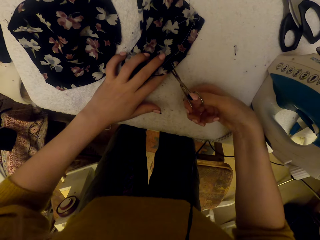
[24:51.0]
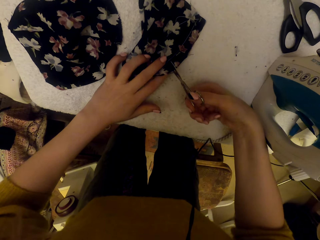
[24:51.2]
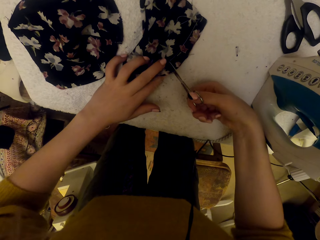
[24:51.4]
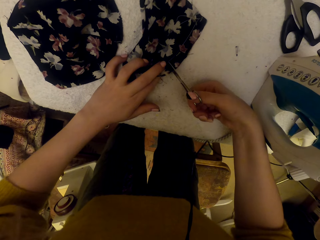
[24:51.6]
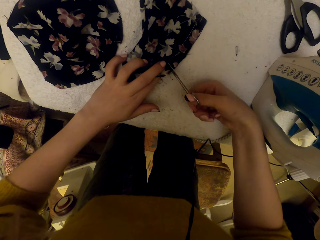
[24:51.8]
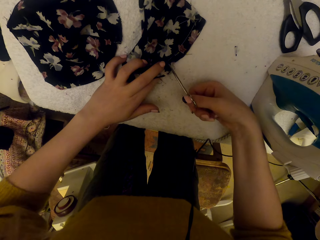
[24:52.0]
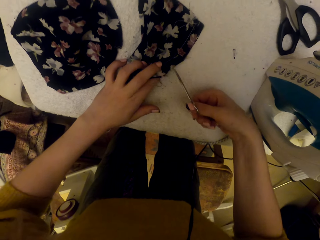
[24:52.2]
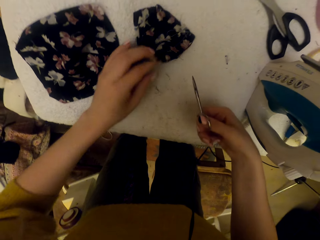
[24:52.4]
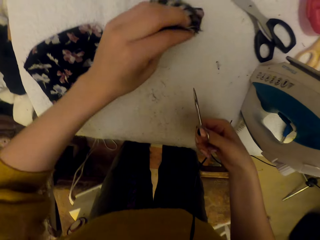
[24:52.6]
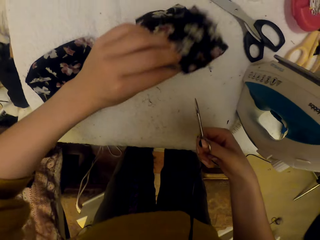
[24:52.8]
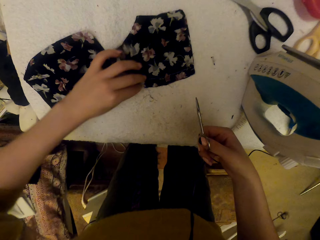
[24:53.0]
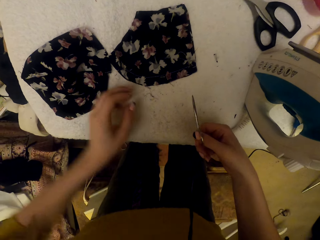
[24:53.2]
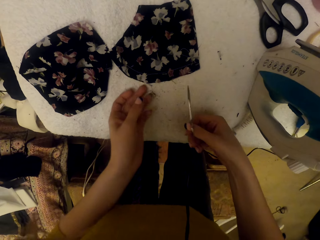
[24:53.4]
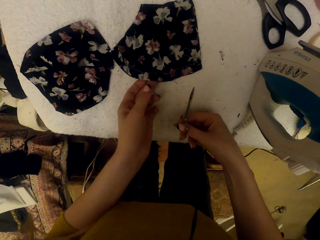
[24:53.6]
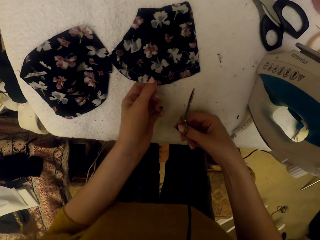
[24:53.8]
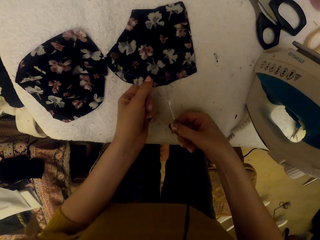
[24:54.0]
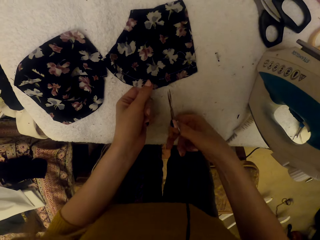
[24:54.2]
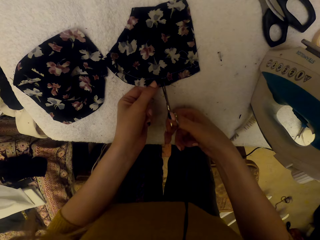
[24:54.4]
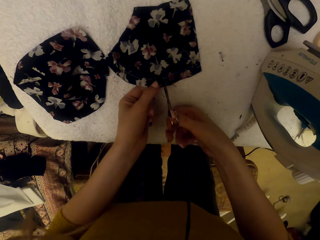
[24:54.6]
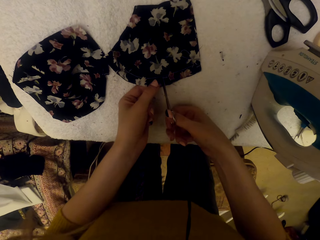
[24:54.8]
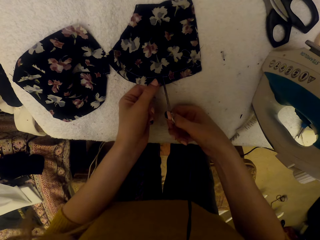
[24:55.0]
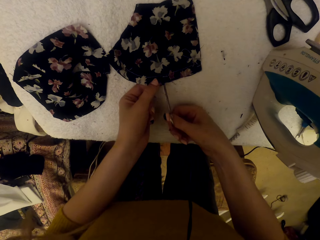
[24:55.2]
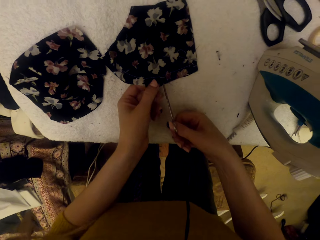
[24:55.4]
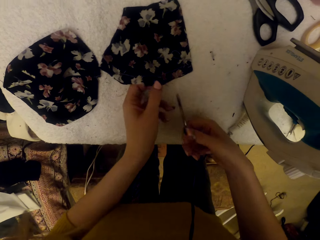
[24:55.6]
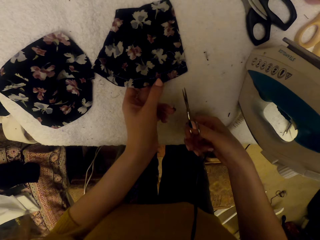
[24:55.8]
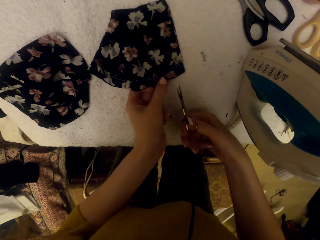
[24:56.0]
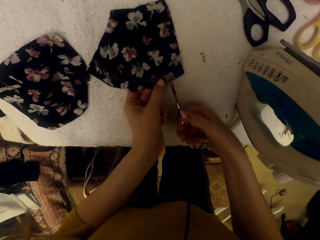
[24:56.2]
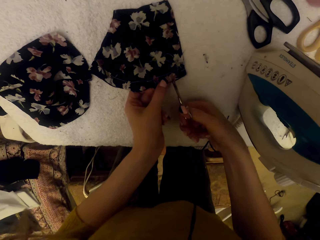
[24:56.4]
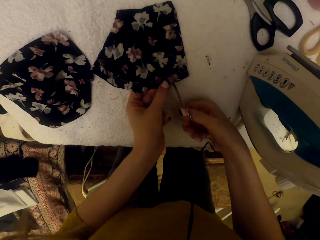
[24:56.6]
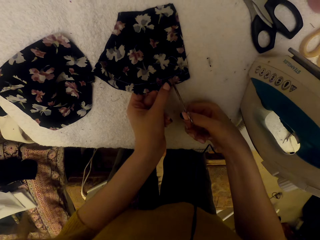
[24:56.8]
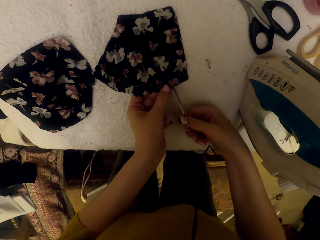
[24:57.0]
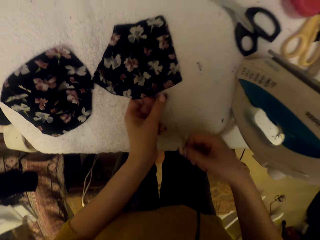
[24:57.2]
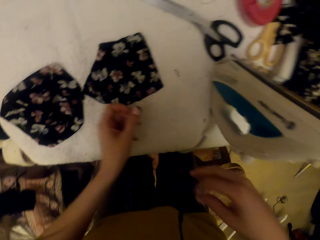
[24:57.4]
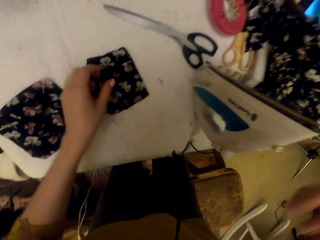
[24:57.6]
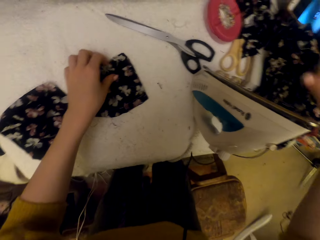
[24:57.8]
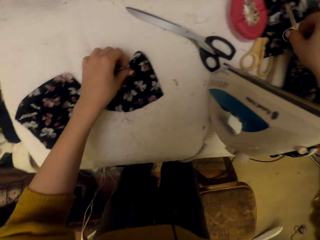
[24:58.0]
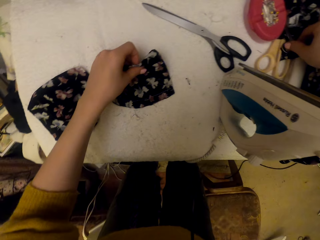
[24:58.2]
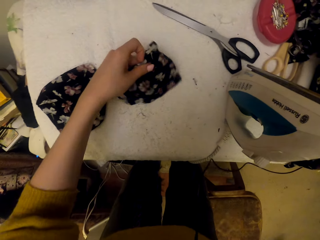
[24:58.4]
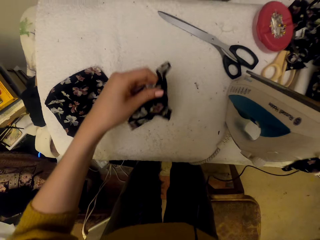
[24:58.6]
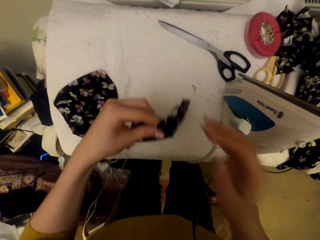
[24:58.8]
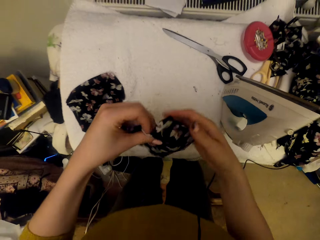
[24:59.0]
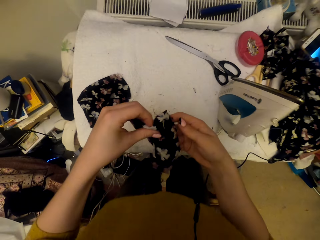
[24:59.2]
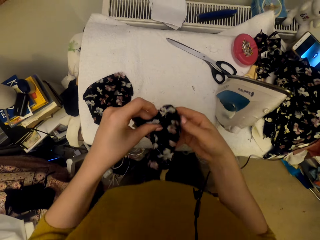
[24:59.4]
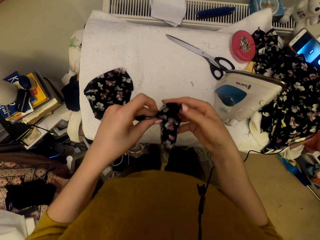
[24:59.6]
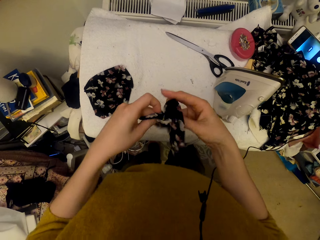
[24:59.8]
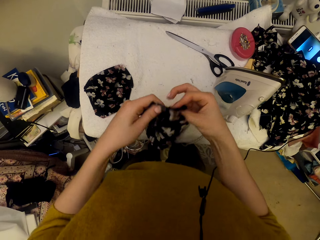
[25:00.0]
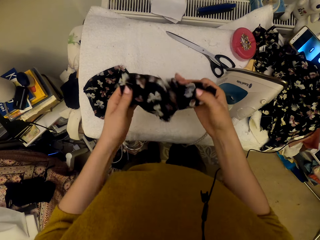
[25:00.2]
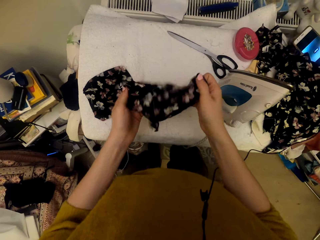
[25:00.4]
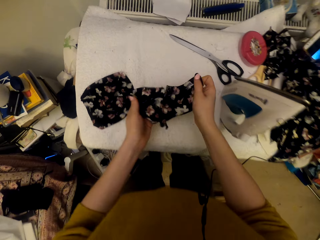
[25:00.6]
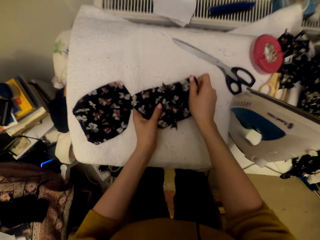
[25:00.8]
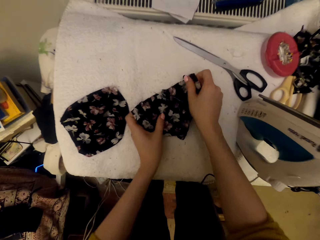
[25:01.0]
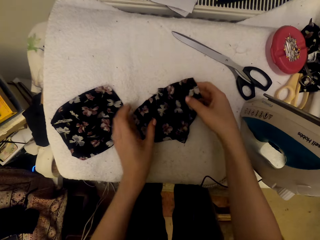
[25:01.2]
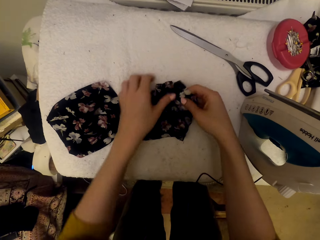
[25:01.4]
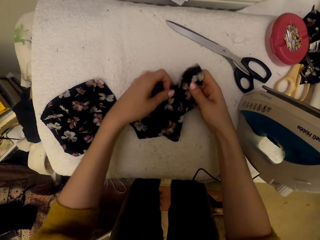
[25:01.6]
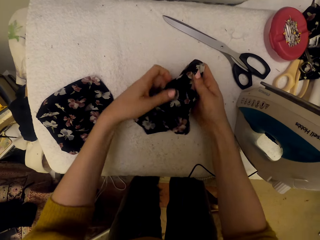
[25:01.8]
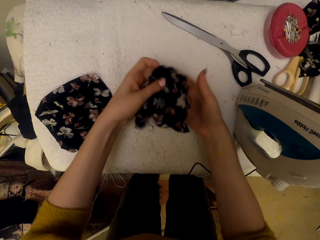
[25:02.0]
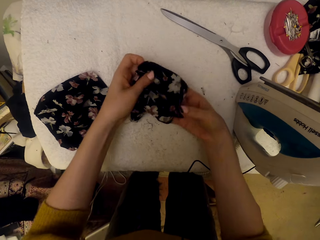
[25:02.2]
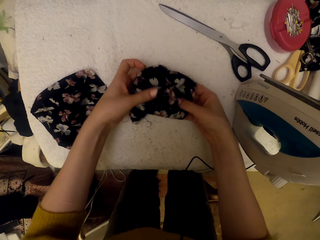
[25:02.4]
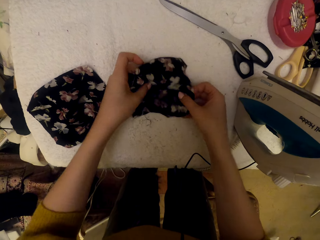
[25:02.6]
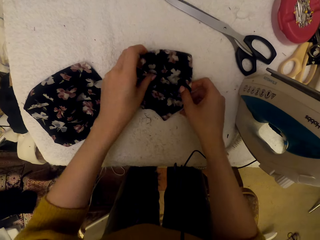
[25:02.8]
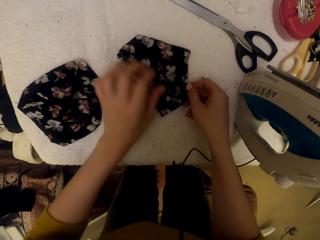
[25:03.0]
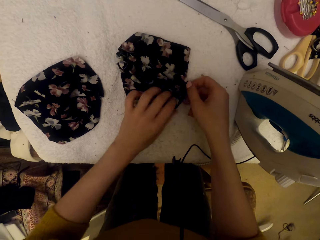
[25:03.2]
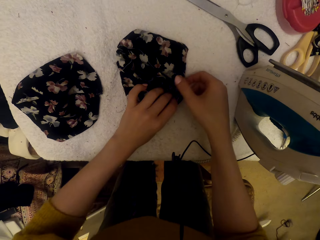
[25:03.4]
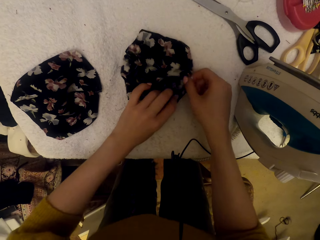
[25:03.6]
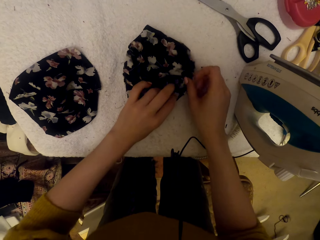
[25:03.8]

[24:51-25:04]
The camera wearer picks up a material. They adjust the cloth piece on the worktable. They put down the material. They cut the cloth piece using the scissors. They put down the scissors. They adjust the cloth piece. They pick up the material and put down the material.

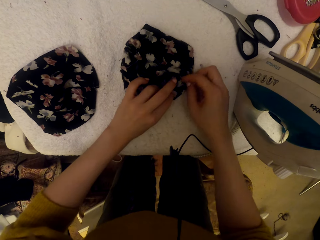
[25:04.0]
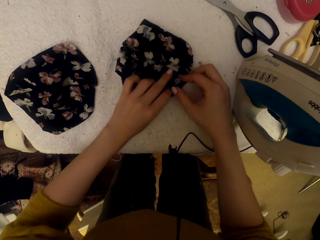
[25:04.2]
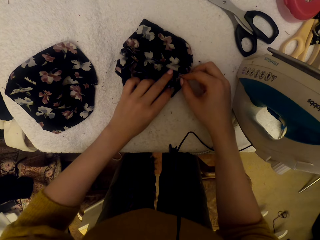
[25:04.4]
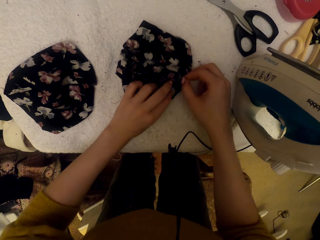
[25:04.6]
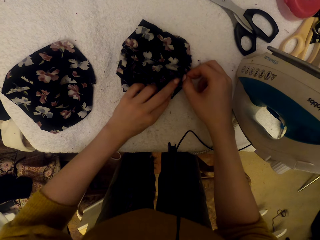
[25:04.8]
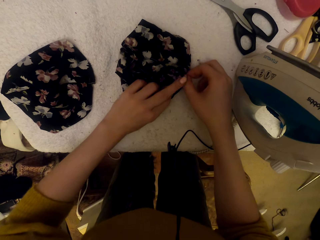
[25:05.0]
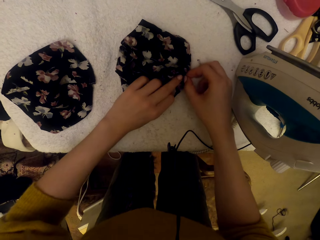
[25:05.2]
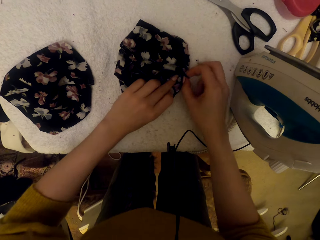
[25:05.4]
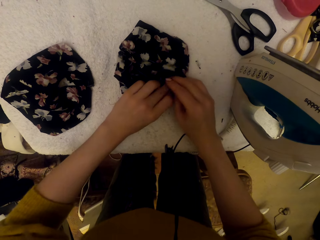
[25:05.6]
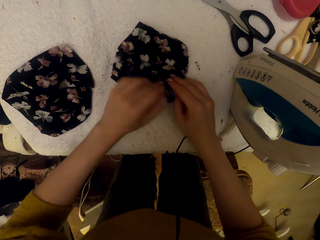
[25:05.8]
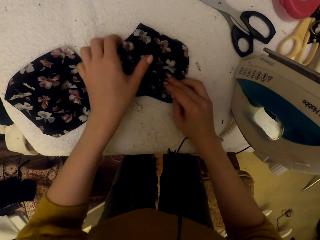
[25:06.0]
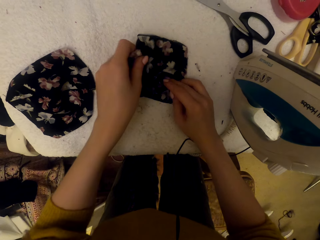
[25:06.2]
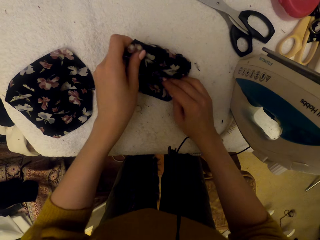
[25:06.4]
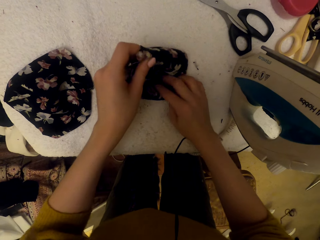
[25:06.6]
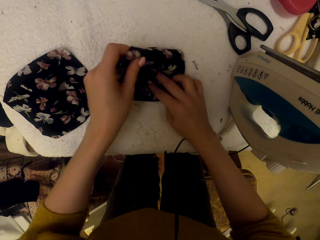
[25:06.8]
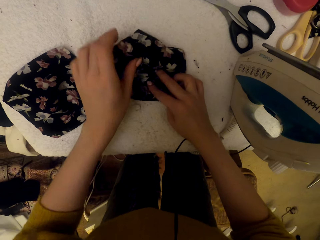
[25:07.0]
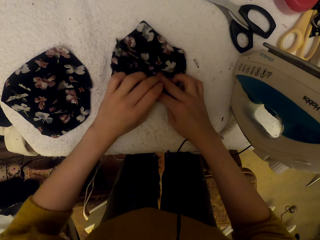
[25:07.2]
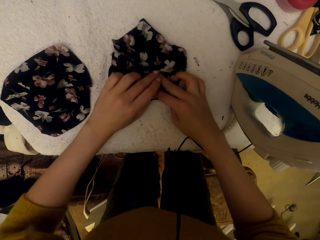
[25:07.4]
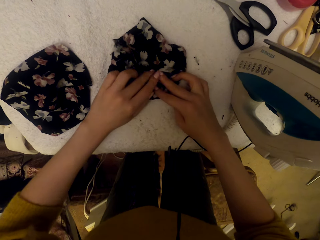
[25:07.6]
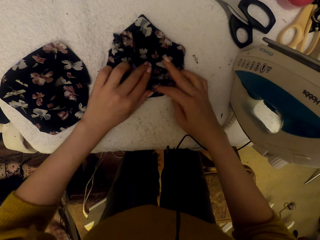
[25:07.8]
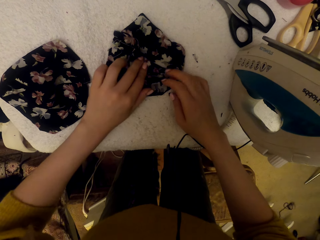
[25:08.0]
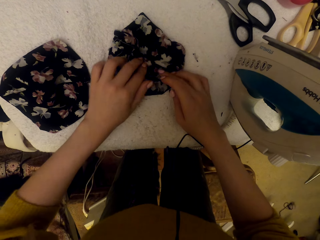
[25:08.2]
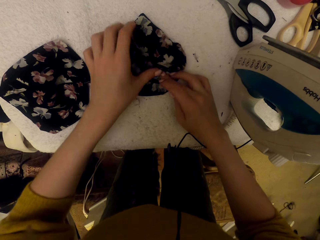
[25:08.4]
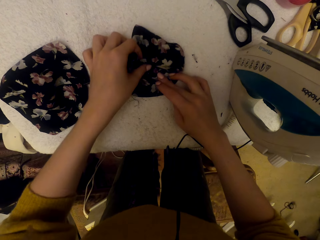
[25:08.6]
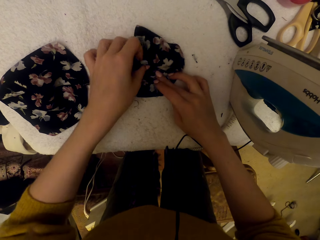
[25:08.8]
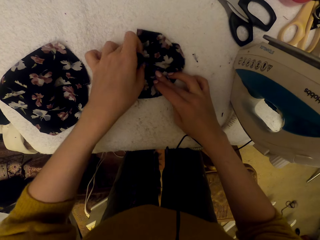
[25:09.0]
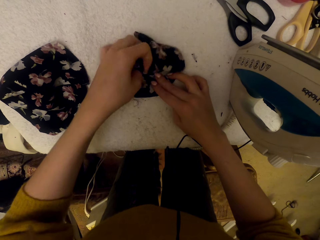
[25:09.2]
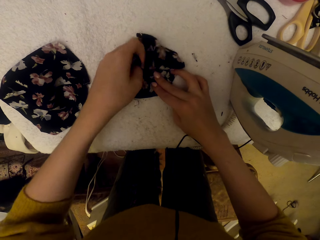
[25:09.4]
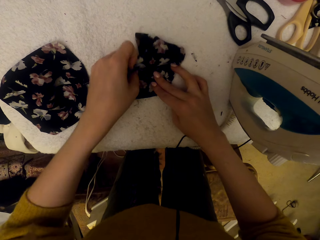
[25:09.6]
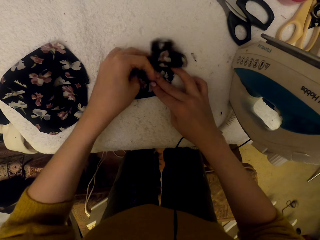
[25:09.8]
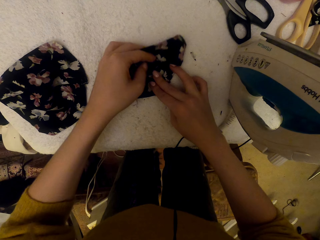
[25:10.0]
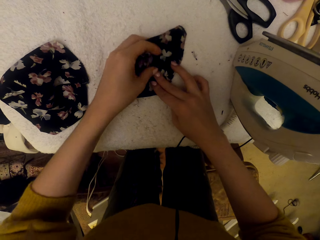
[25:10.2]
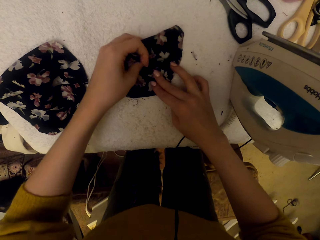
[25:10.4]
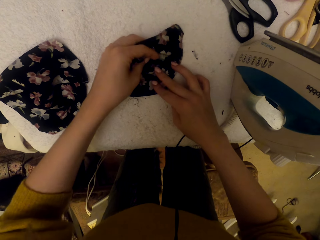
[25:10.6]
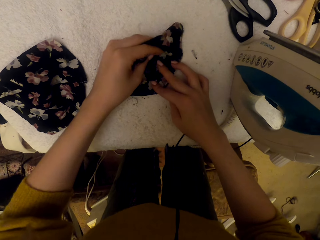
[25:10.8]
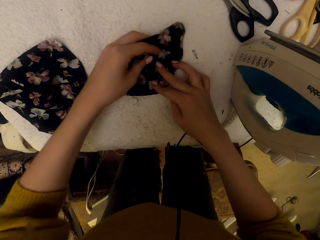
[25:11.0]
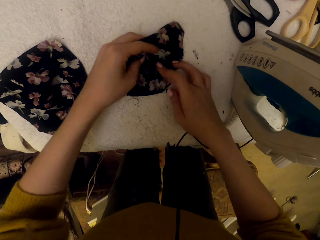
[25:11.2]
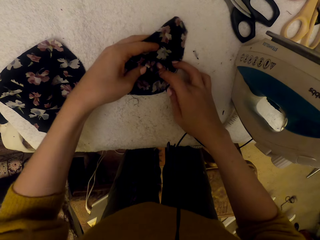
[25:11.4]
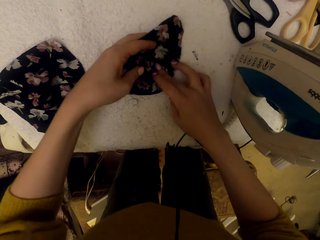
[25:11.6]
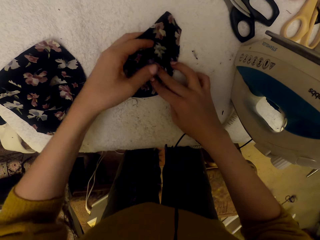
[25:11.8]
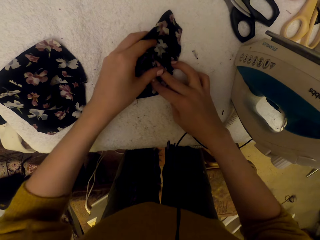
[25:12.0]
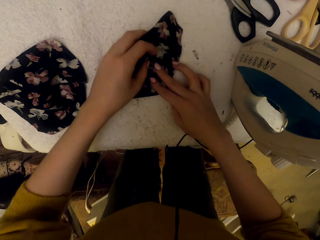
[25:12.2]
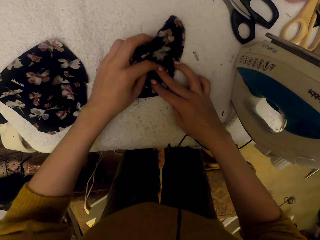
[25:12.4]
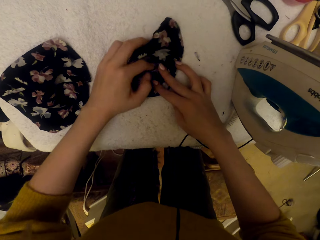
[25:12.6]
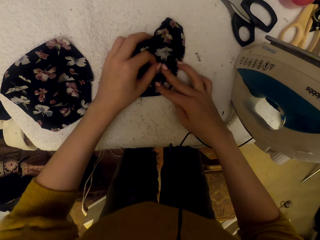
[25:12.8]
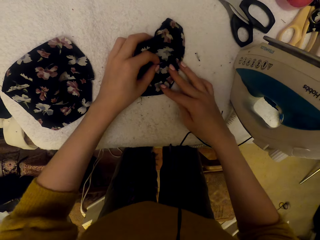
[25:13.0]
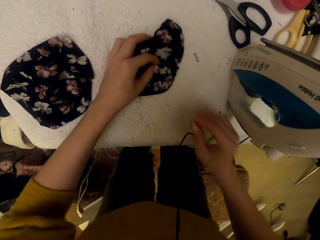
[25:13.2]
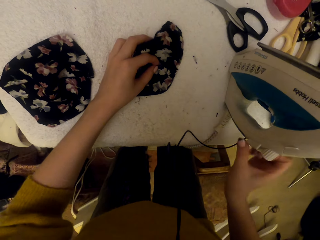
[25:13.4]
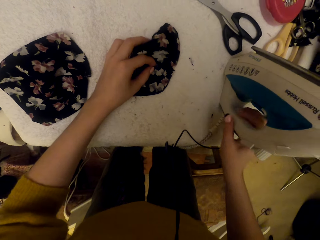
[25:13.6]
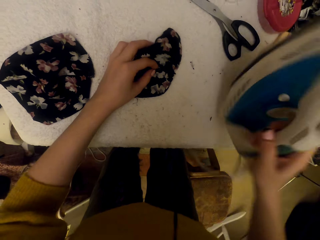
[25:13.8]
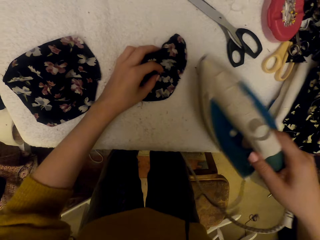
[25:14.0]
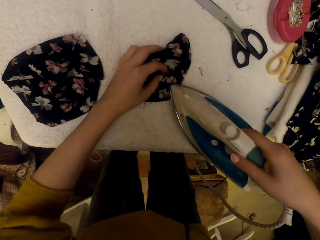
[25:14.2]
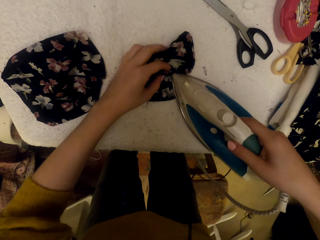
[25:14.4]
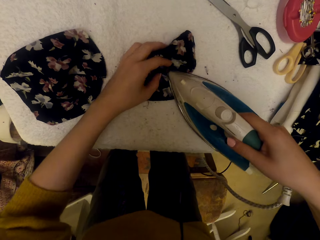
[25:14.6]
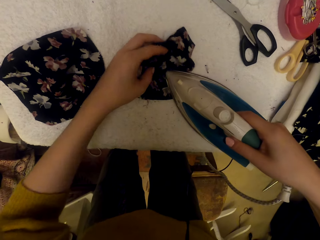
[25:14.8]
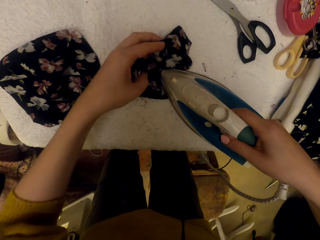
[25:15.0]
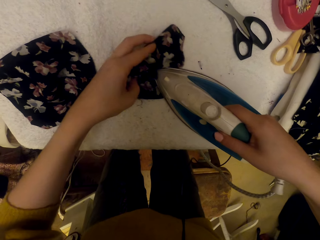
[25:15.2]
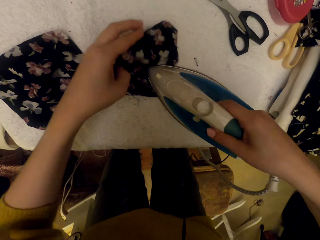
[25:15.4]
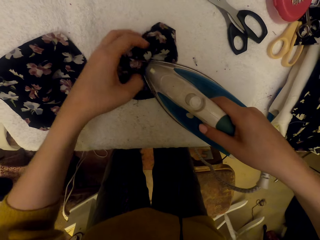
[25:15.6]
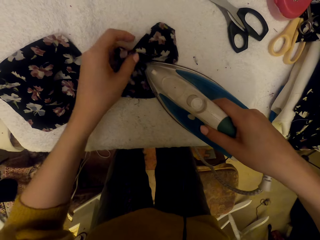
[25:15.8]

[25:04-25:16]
The camera wearer separates materials. They pick up the steam iron. They iron the cloth piece with the steam iron.
